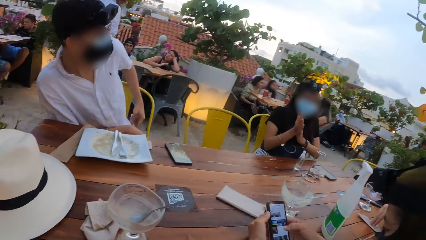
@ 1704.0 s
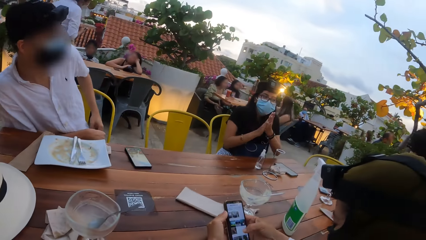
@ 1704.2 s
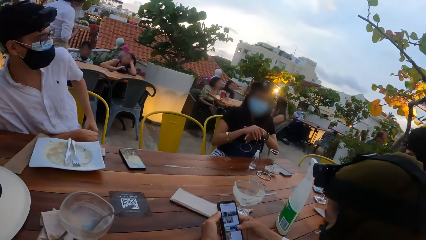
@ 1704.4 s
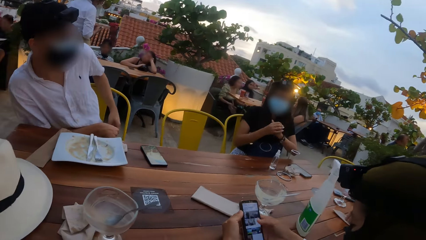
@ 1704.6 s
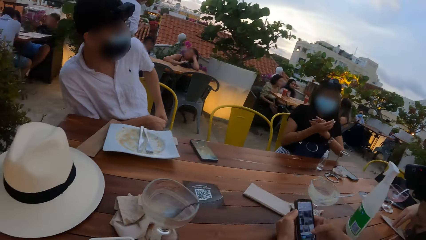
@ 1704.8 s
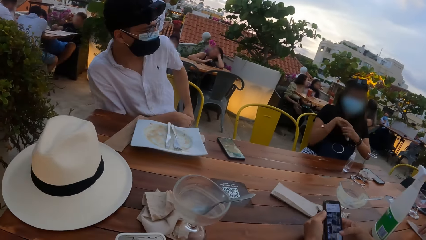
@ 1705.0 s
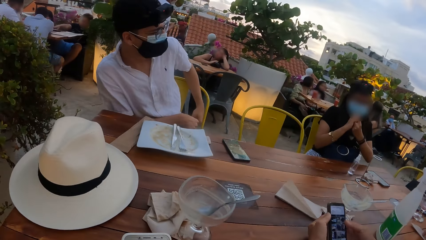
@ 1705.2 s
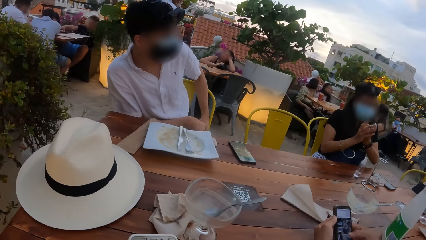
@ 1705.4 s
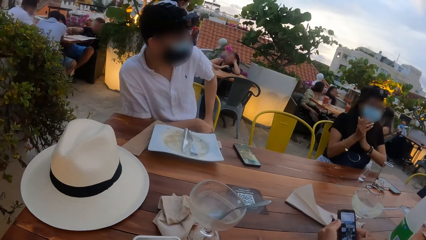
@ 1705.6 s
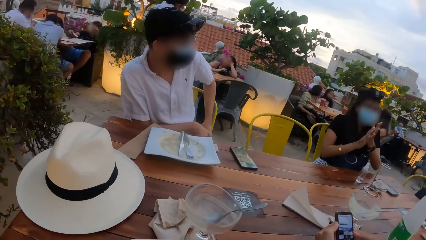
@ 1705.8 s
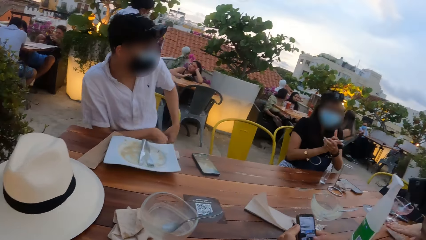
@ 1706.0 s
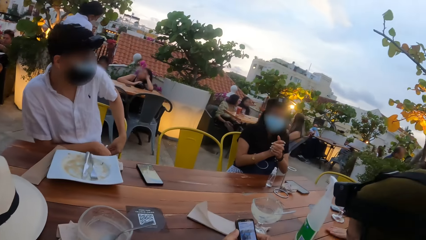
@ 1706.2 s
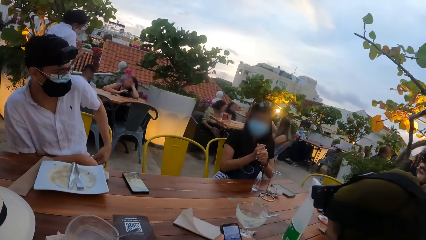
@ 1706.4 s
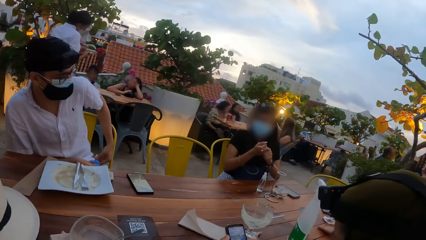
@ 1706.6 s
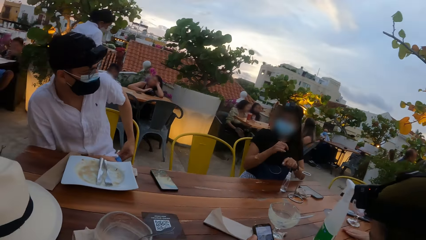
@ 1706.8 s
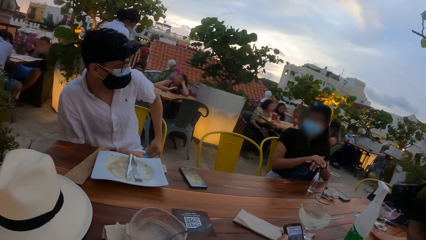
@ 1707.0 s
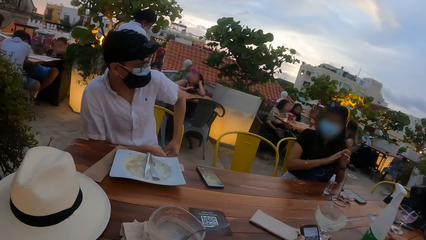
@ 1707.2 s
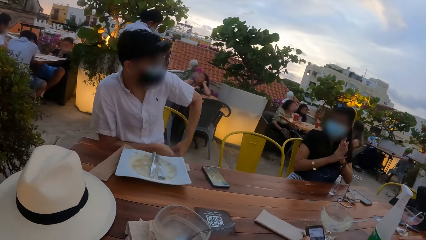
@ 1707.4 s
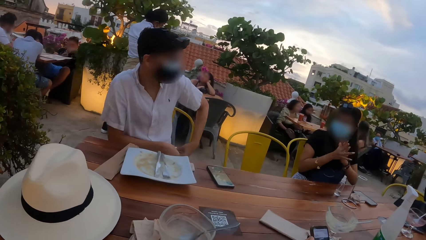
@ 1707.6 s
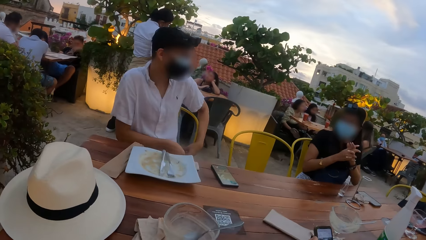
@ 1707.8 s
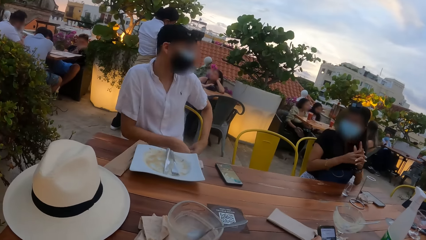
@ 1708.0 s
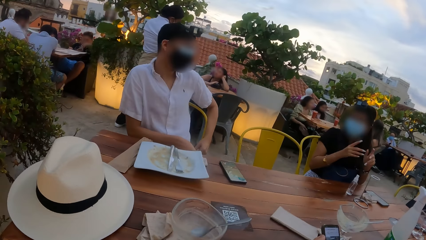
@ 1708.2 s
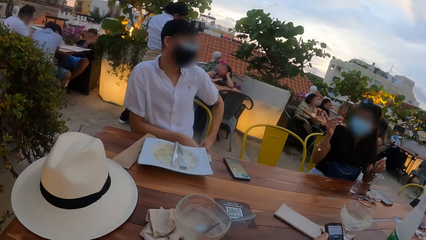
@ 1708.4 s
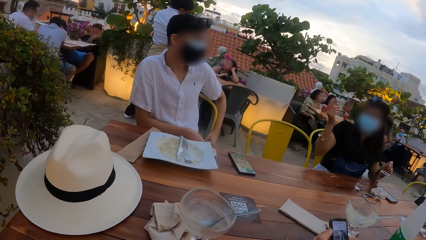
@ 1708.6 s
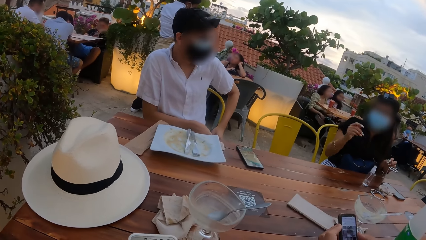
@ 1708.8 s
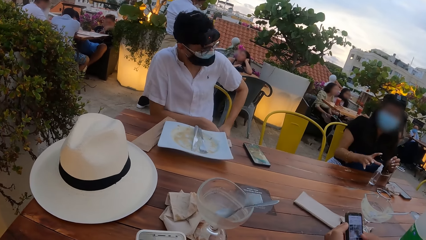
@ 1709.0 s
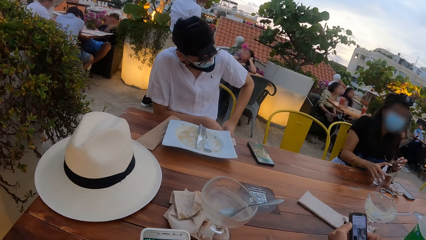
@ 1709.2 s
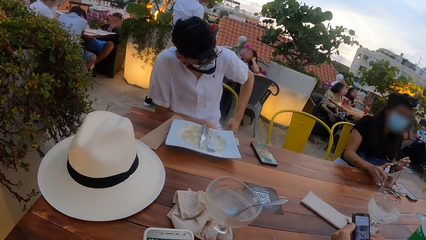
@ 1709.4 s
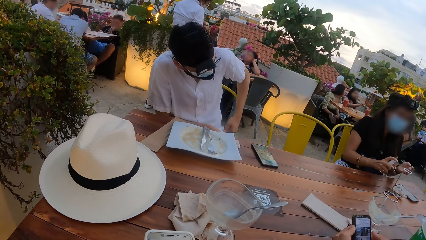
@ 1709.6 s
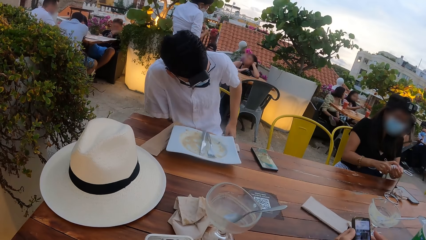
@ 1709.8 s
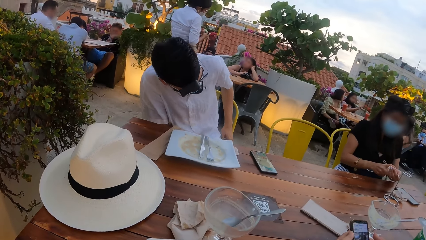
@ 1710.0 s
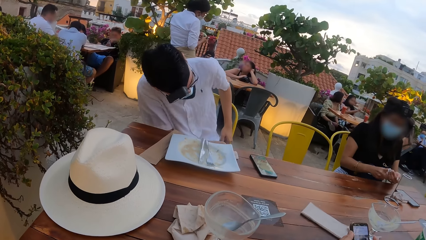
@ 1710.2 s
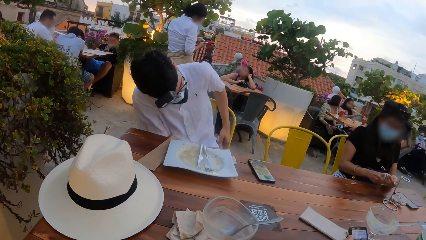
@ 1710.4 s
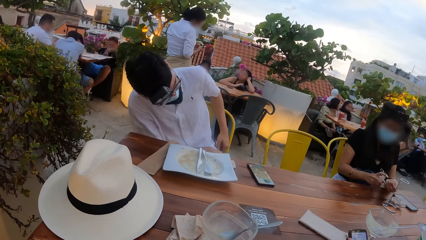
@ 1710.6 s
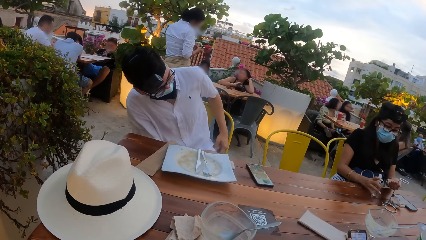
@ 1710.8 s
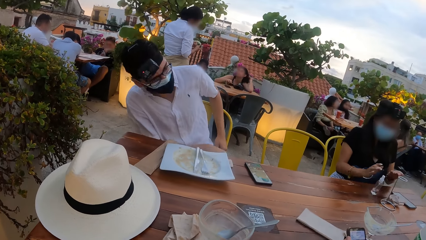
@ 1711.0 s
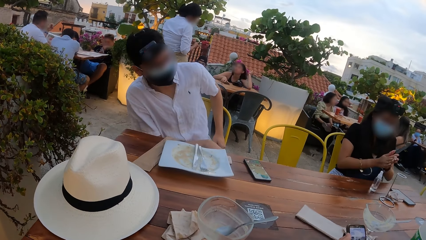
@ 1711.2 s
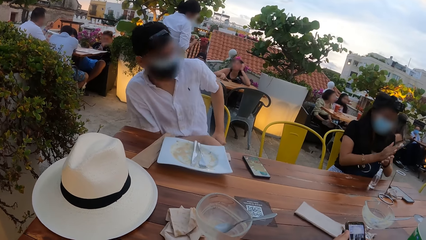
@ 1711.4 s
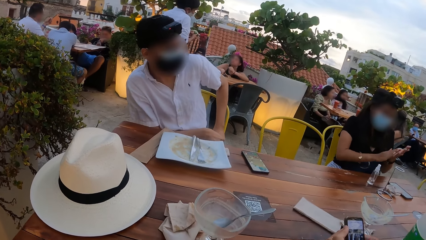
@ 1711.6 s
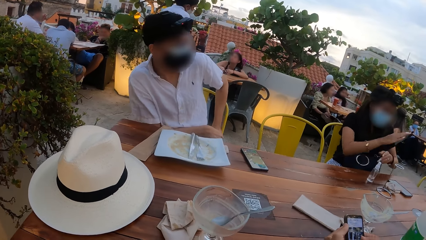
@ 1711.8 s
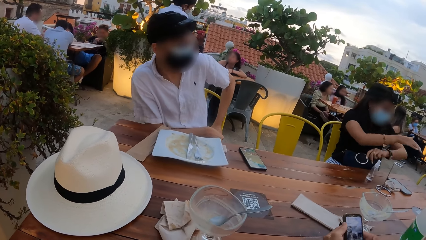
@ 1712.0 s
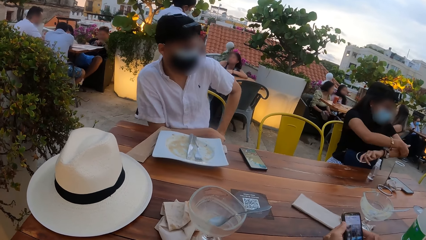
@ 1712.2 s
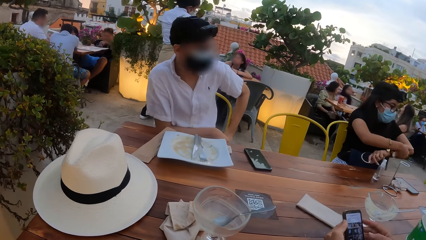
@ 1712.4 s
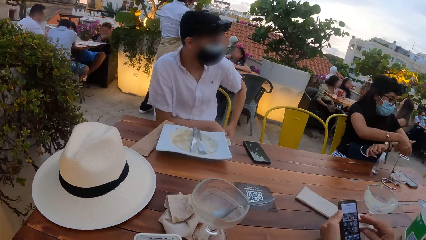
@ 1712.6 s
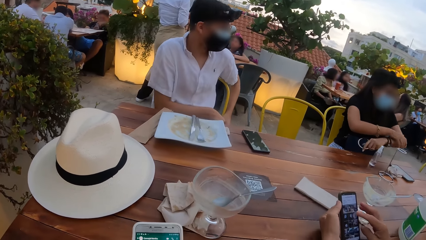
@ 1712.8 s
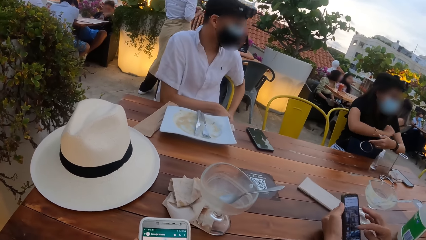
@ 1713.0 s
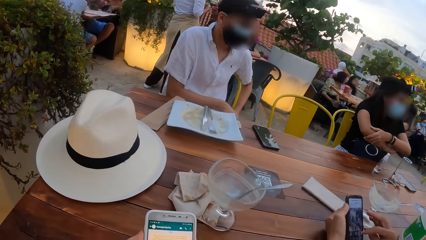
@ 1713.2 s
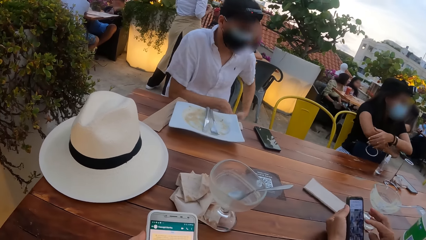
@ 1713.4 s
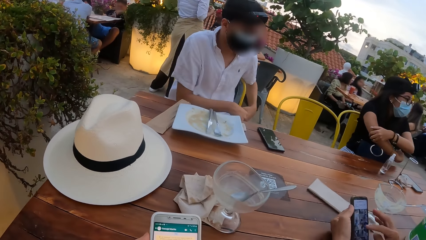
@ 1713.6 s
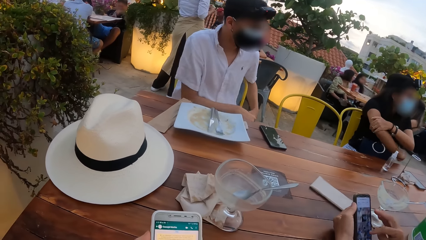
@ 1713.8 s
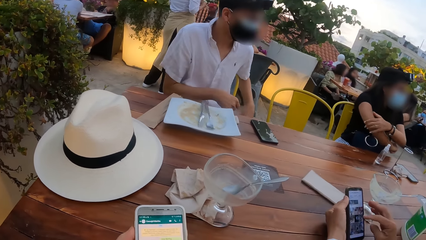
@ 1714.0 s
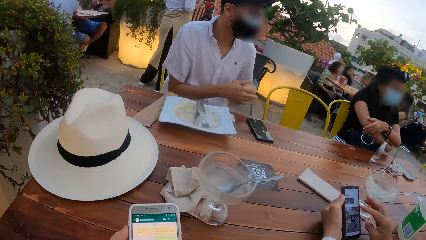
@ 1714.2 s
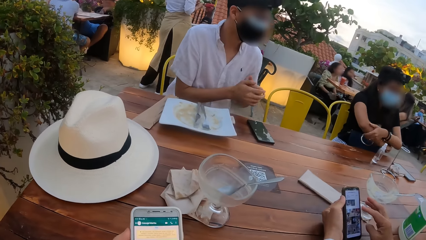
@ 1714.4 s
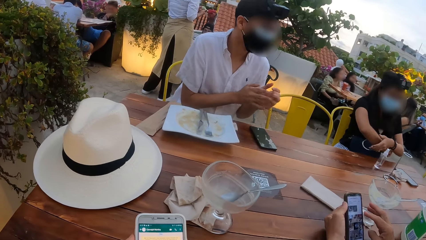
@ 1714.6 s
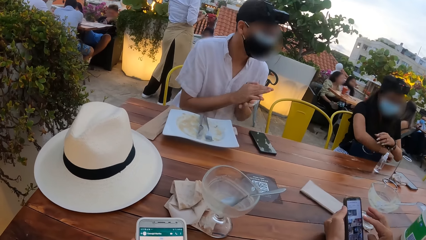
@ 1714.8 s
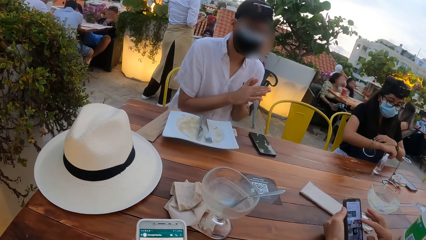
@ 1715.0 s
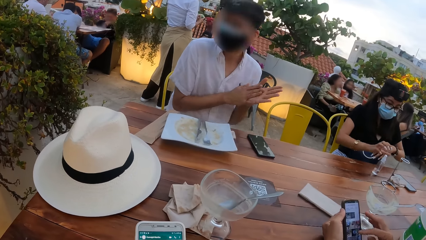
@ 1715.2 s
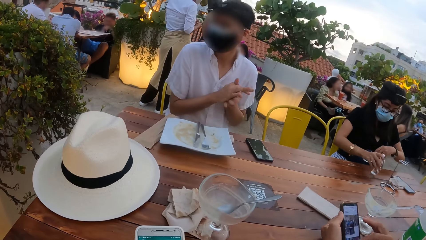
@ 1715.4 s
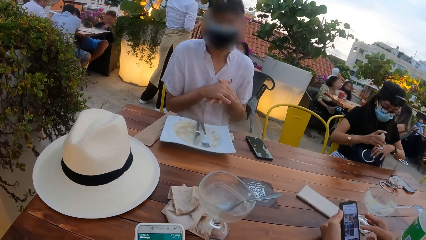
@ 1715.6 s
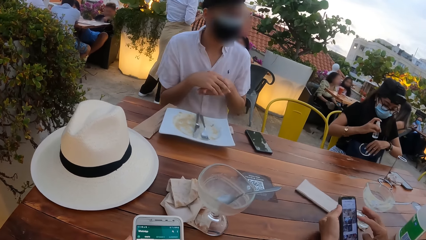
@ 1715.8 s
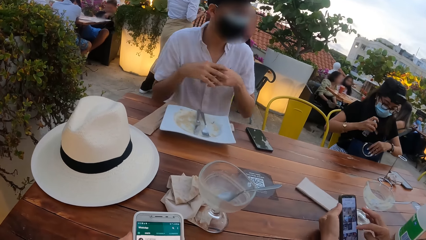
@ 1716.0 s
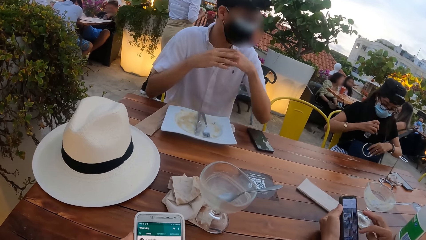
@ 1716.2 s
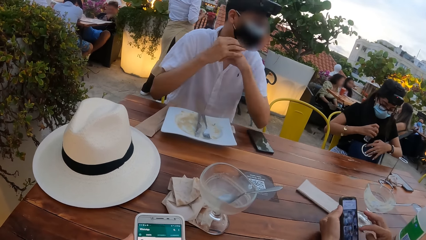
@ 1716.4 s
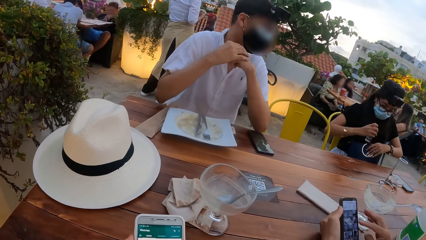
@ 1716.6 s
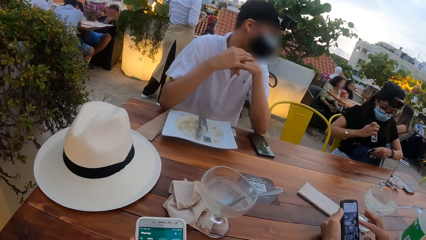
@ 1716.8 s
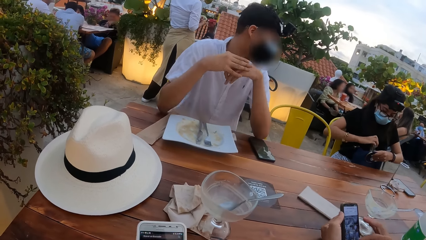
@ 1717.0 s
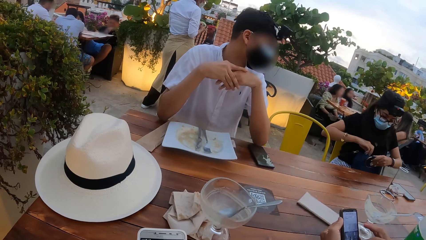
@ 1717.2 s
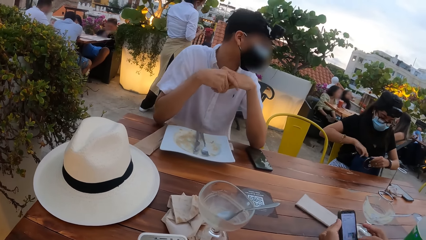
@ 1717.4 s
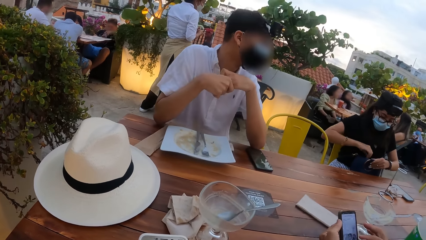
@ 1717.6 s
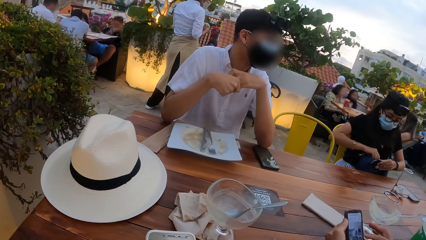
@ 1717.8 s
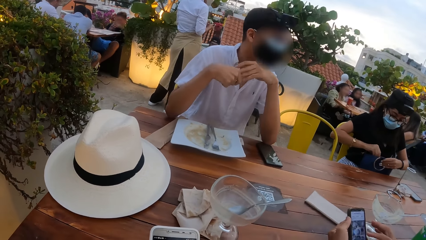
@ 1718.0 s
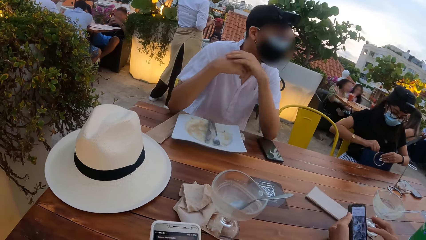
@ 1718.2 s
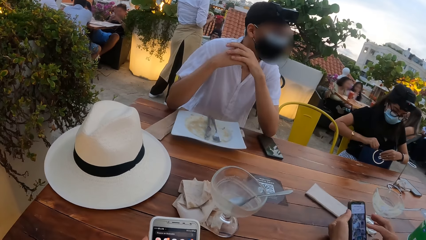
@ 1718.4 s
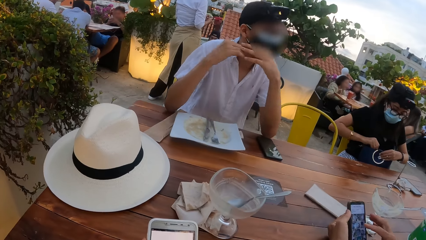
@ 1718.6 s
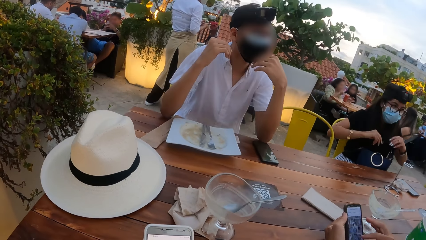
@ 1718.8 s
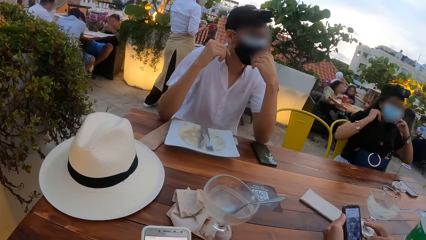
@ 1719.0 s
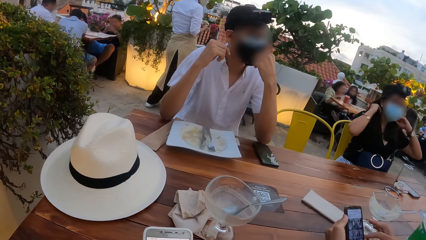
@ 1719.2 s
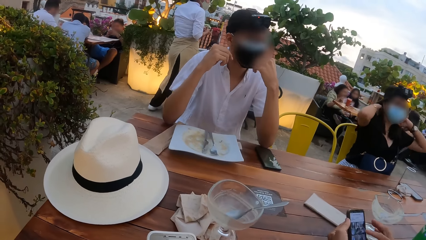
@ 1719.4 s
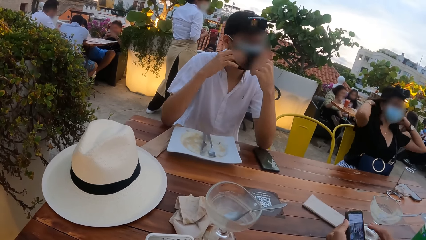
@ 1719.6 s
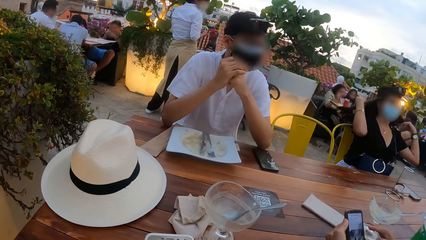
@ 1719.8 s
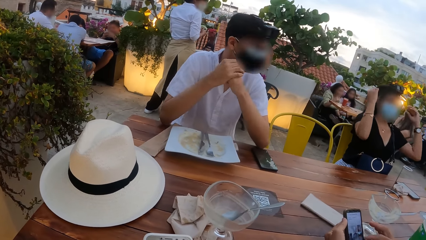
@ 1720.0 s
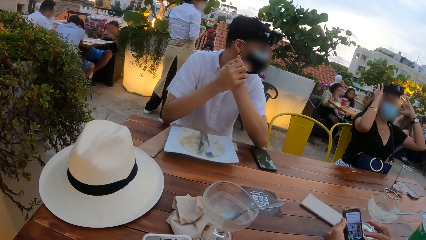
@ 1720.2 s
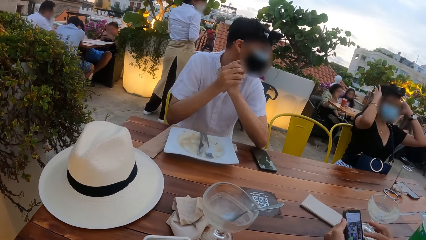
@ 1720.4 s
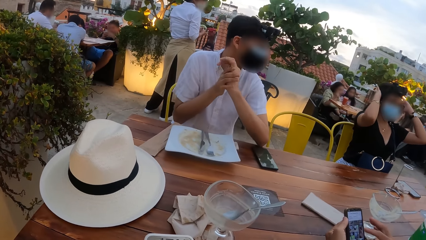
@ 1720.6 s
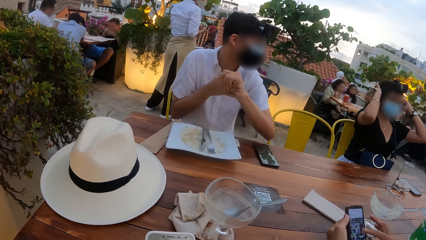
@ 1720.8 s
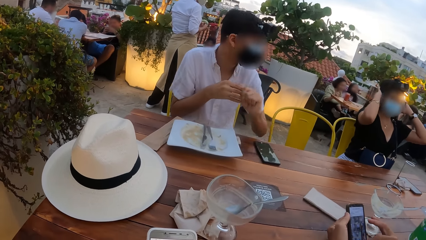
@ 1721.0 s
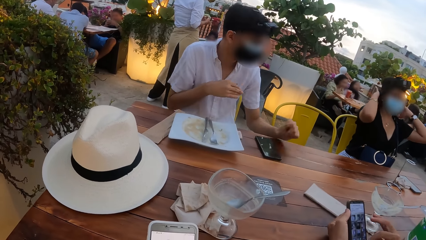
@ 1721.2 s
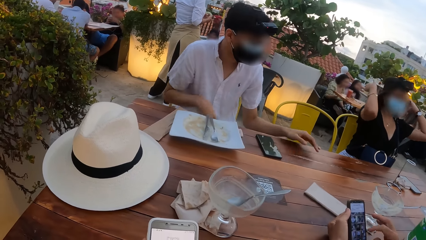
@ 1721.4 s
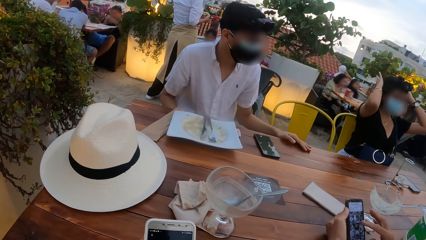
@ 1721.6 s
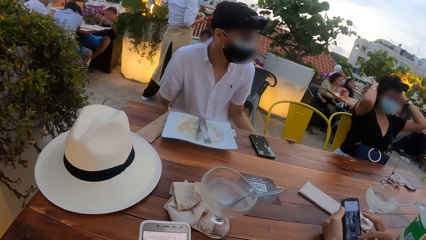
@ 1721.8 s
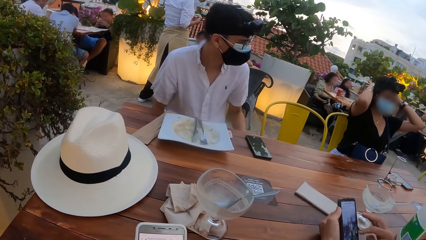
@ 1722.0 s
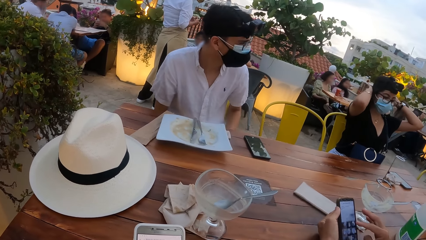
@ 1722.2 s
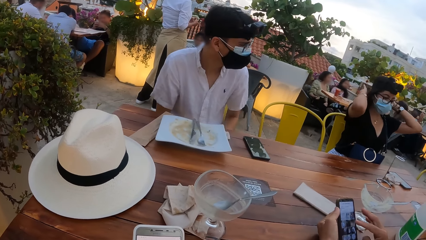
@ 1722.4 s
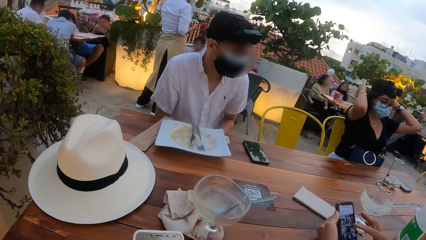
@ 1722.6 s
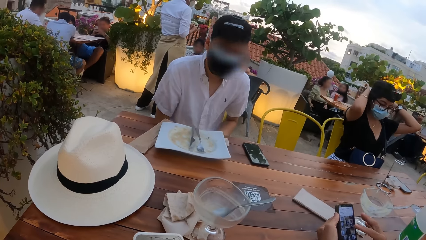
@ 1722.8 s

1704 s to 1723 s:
A person puts sanitizer in the pocket. A woman rubs her hands together. A man presses the phone in his left hand with his right hand. The woman talks to the first person. The woman picks the bottle of sanitizer from the table with her right hand, sprays sanitizer from the bottle of sanitizer in her right hand to her left hand, drops the bottle of sanitizer in her right hand on the table, and rubs her hands together. She rubs her left elbow with her right hand and rubs her right elbow with her left hand. The camera wearer uses the phone. Another man rubs his hands together. The woman picks the bottle of sanitizer with her right hand and opens the purse with her left hand. Another person uses the phone. The woman drops the hand sanitizer in her right hand in the purse. The first person talks to the woman. The woman closes the purse with her hands and adjusts her hair with her hands.
